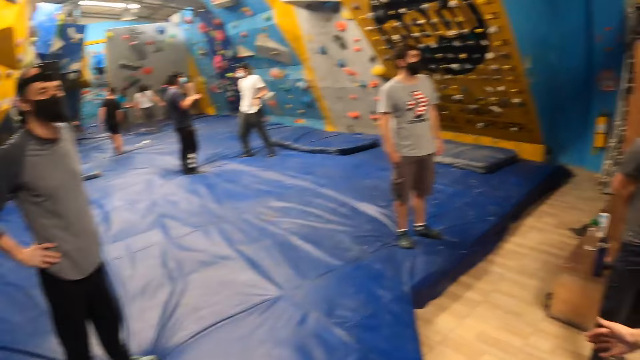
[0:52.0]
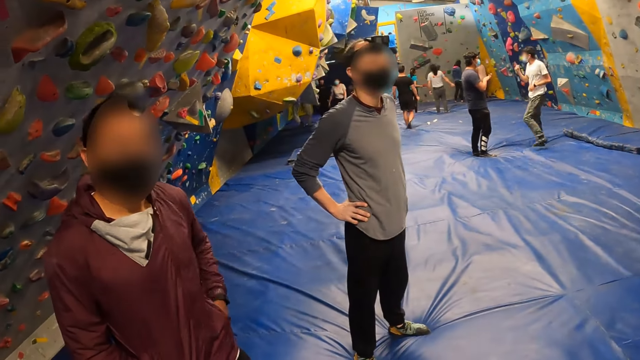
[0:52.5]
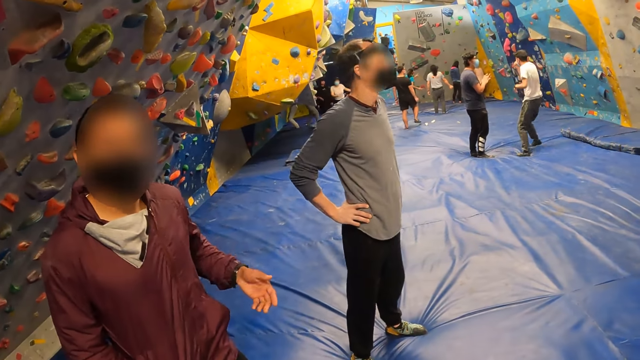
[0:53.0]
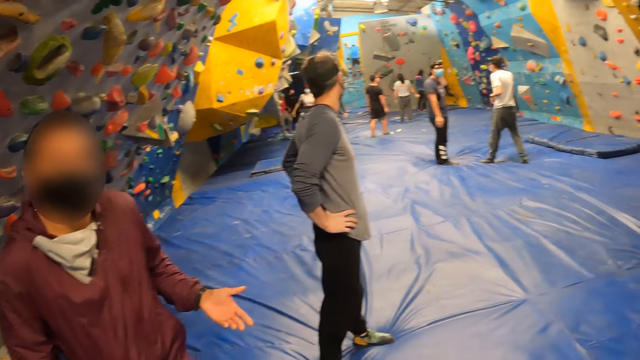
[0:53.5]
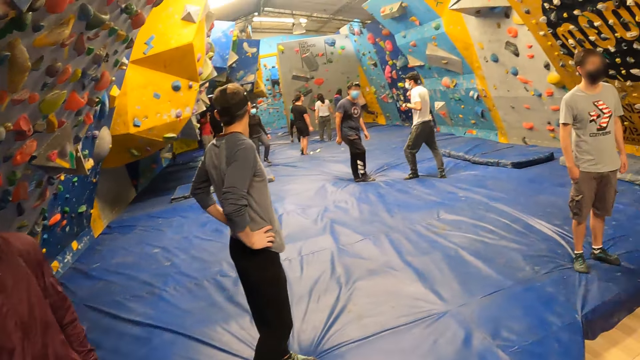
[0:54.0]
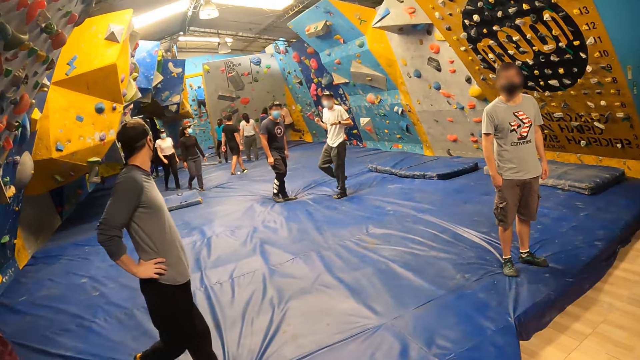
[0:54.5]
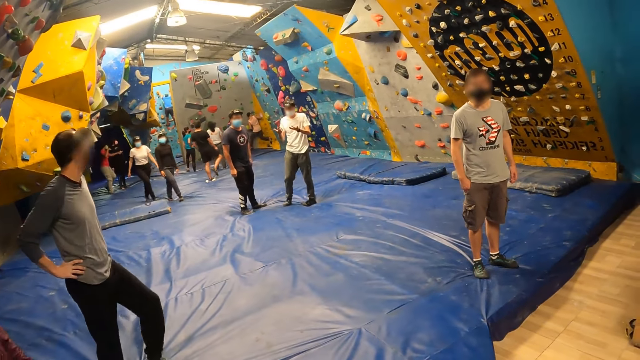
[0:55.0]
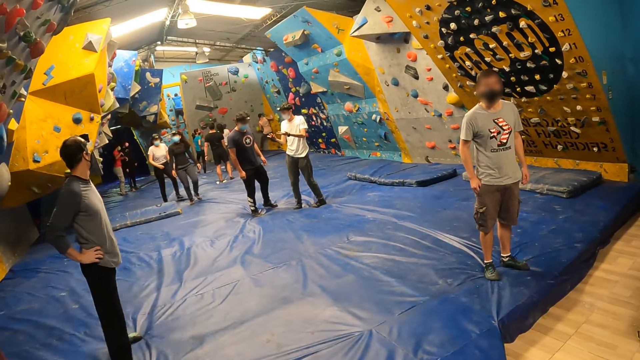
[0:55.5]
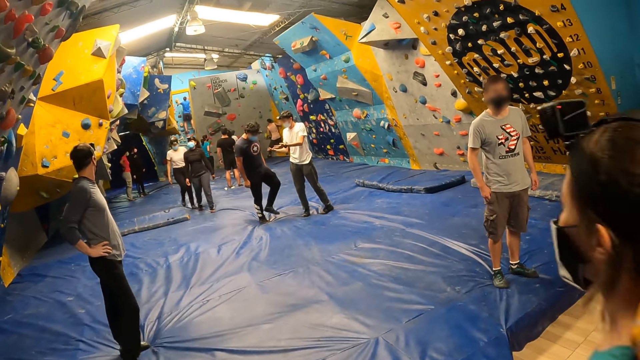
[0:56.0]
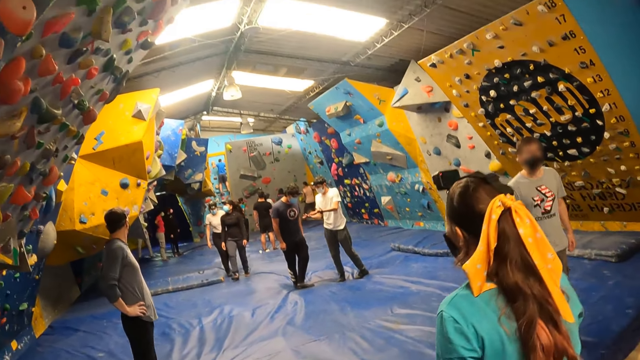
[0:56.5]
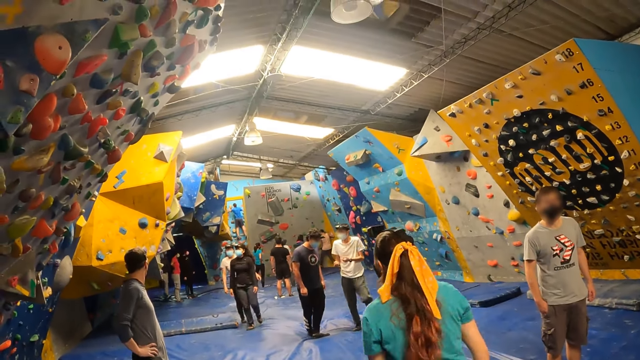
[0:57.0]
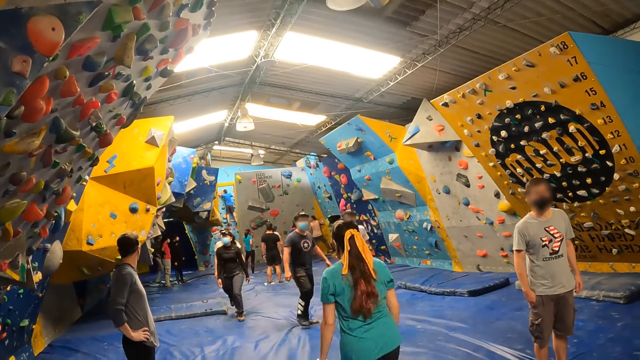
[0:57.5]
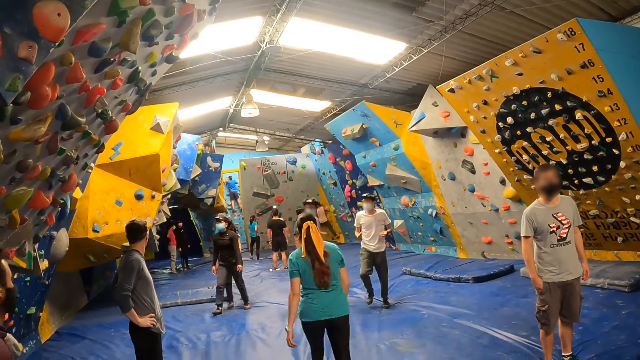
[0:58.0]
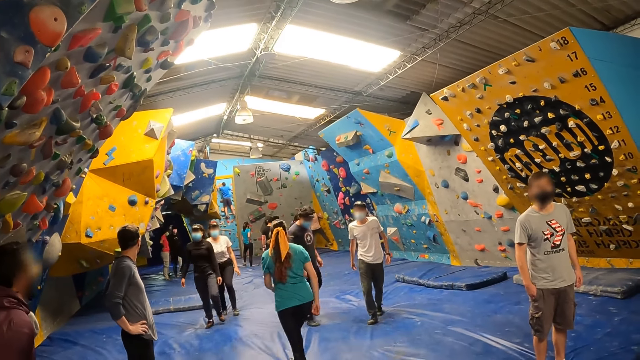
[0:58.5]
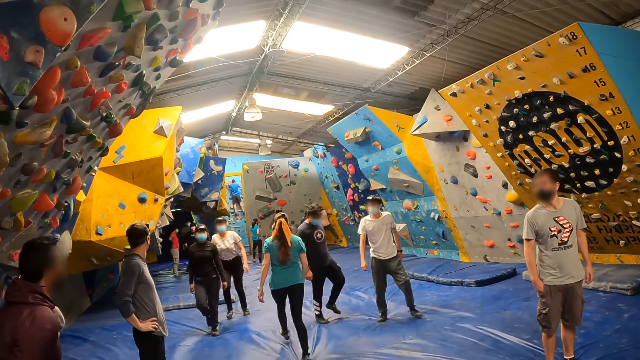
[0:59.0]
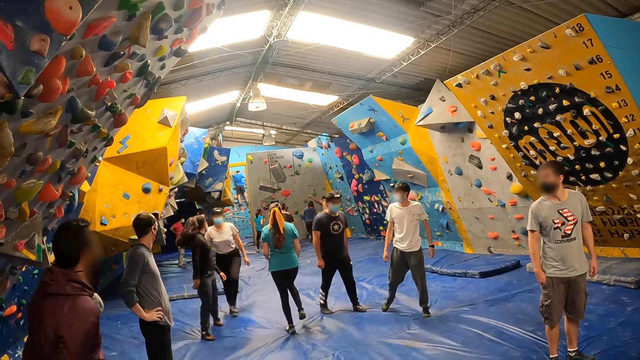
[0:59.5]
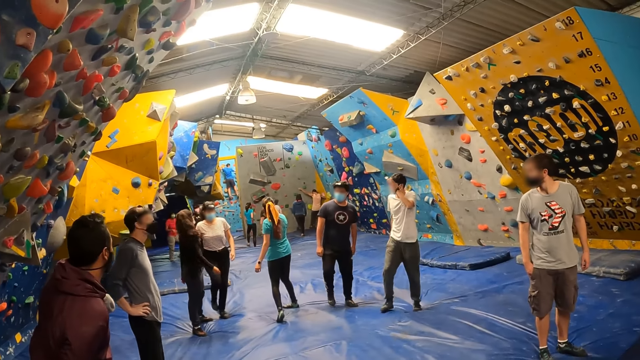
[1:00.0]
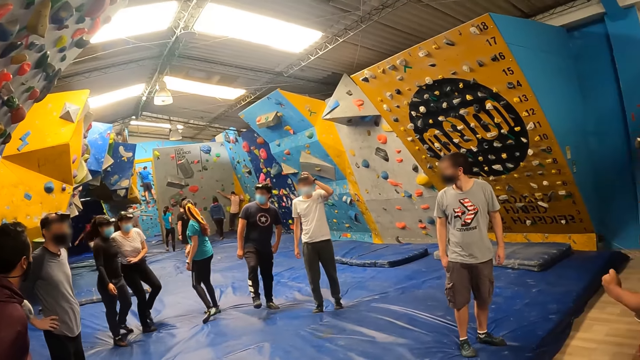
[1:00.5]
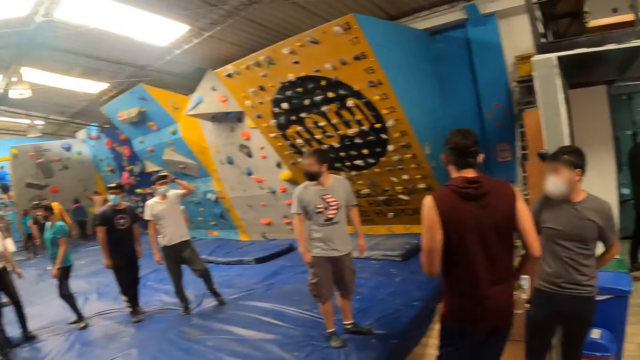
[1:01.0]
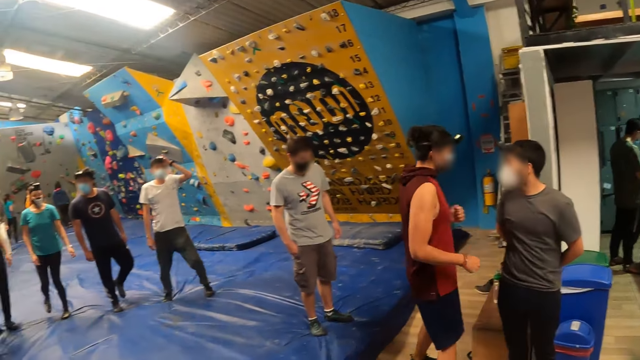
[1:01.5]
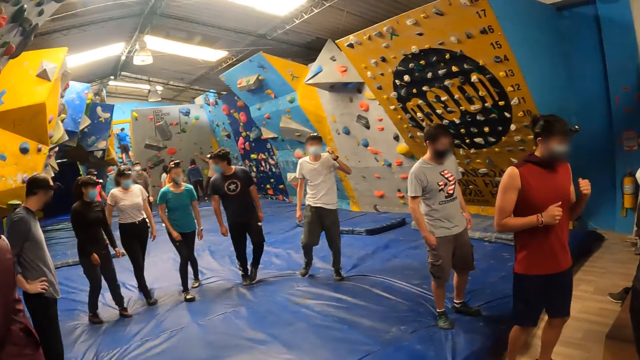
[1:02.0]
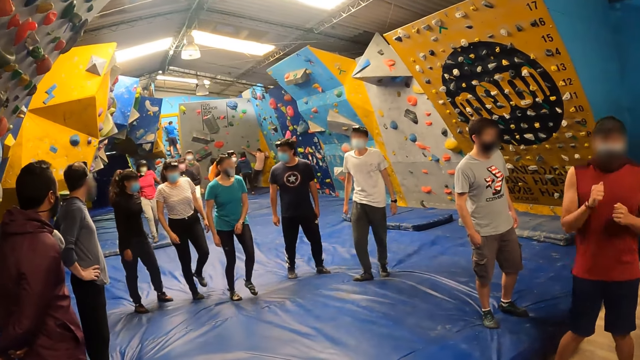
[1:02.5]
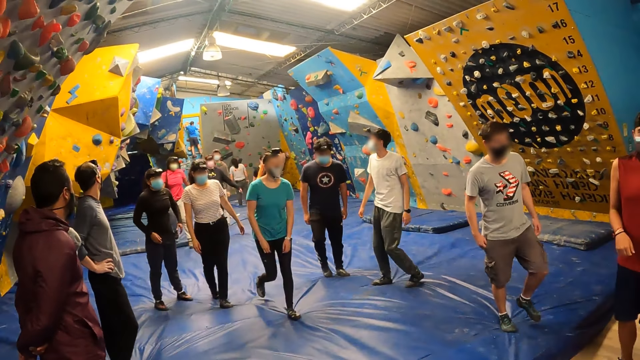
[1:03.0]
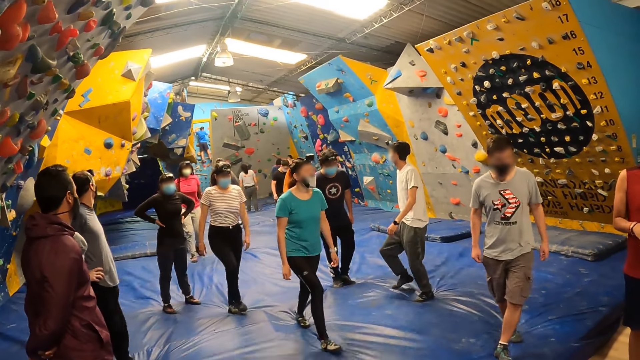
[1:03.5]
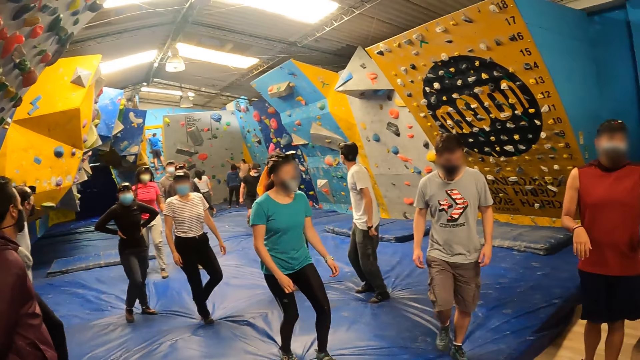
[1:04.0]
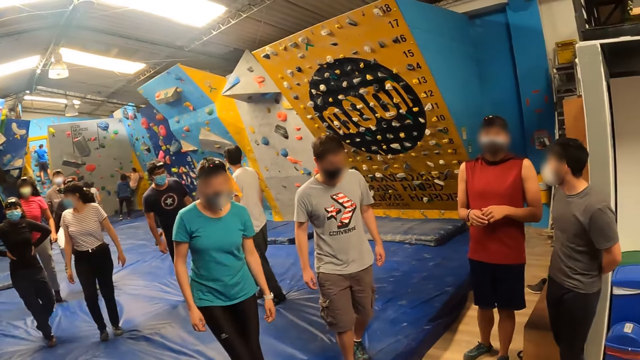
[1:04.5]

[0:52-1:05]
The woman converses with the camera wearer. The woman points with her hand. The camera wearer looks at a man. The man removes his hand from his pocket and gestures. The man interacted with the camera wearer. Another man looks behind. Another woman walks around. A third woman walks around. The first woman walks away from the camera wearer. The second woman looks behind. The first woman addresses a group at the other end of the gym. The camera wearer looks around. A man dances. The first woman walks towards the camera wearer. Another woman jogs. The third woman walks towards the camera wearer. A person jogs.

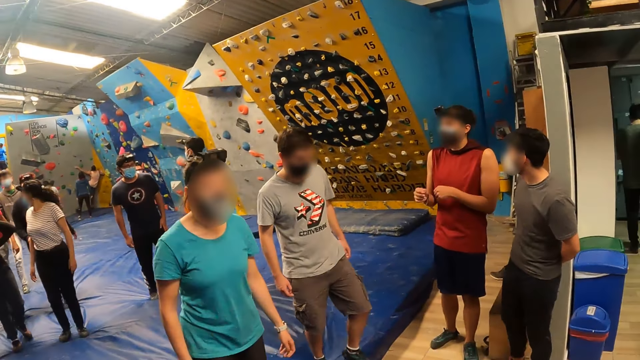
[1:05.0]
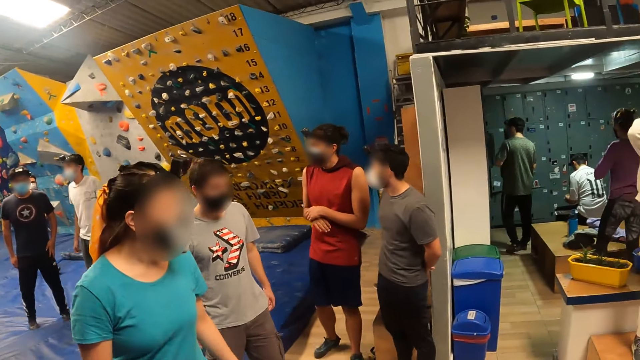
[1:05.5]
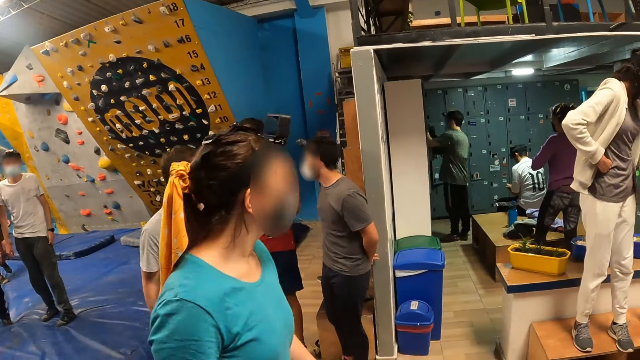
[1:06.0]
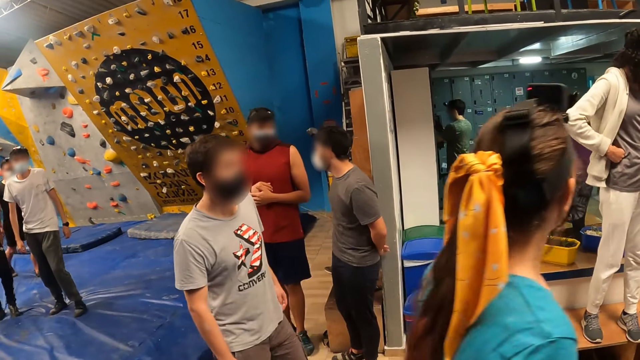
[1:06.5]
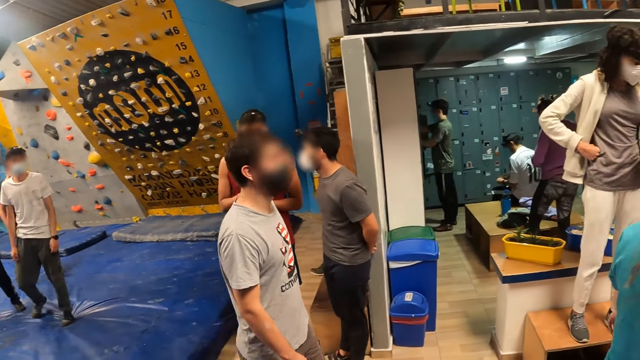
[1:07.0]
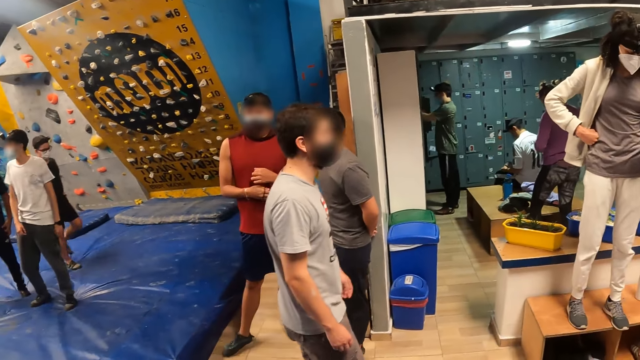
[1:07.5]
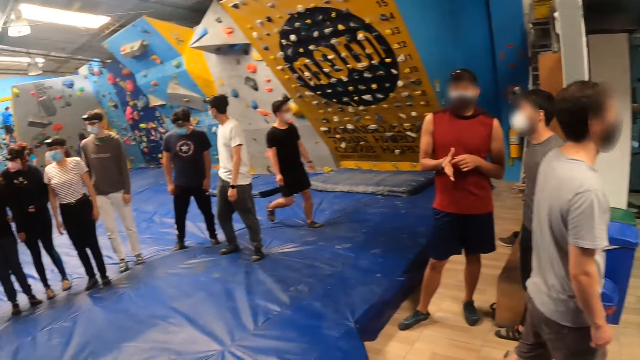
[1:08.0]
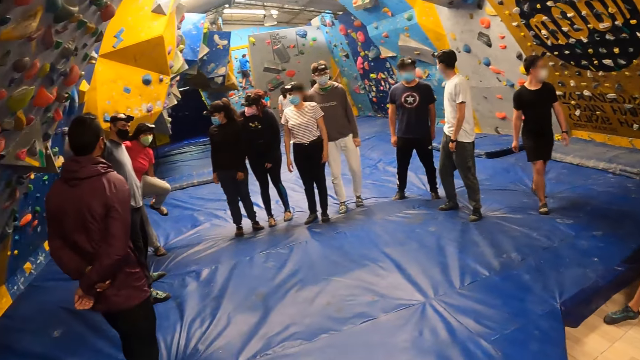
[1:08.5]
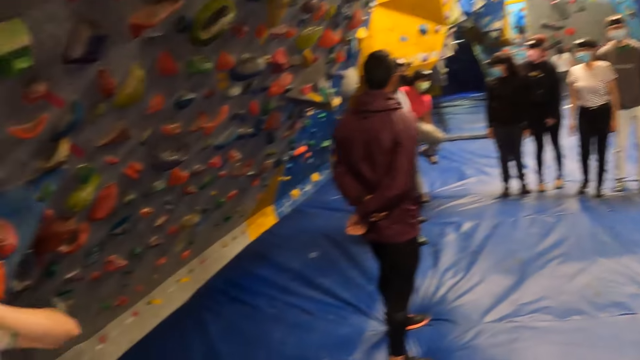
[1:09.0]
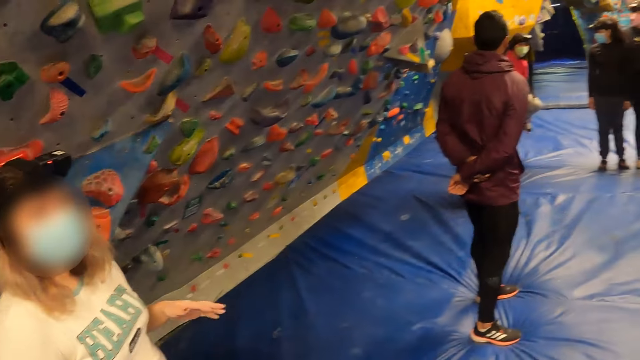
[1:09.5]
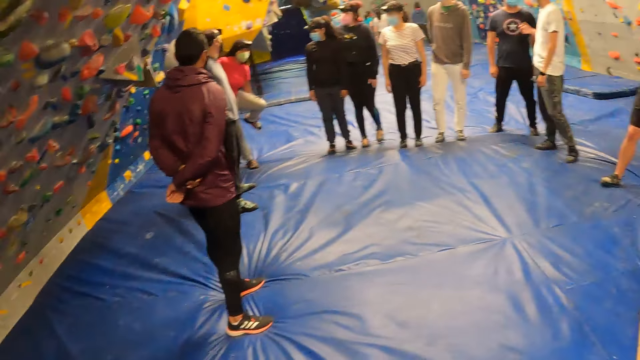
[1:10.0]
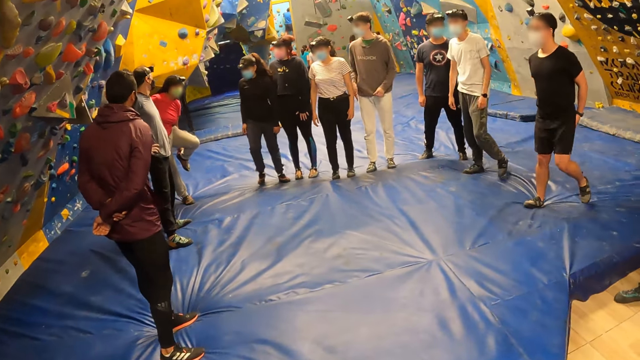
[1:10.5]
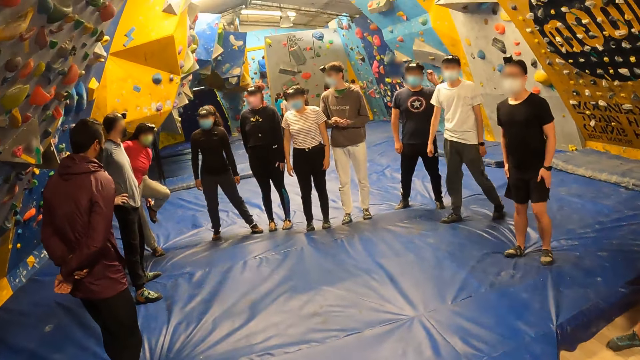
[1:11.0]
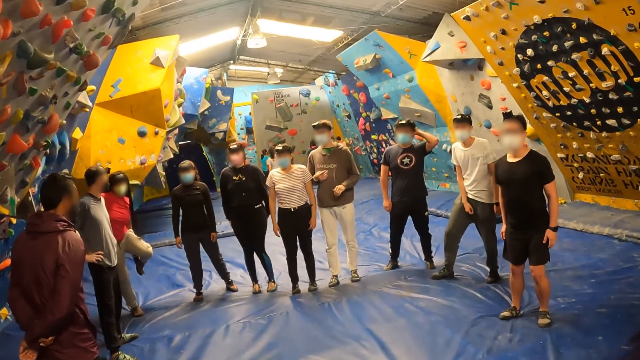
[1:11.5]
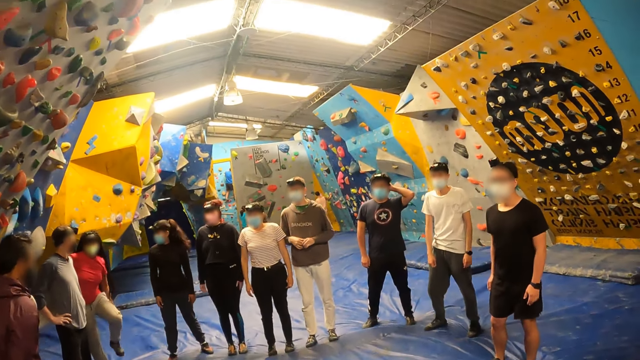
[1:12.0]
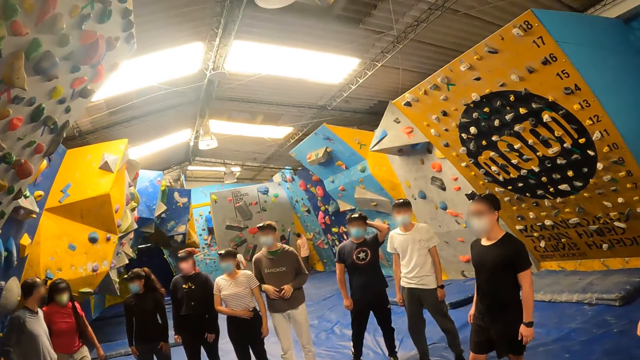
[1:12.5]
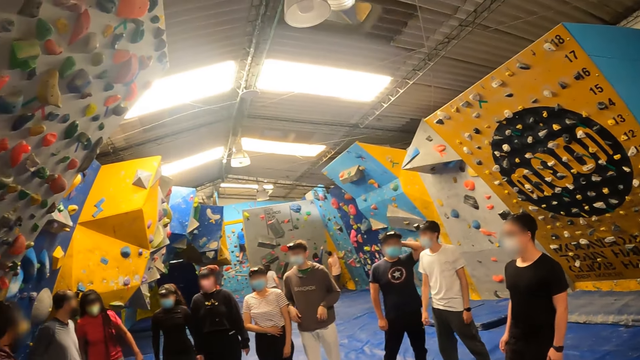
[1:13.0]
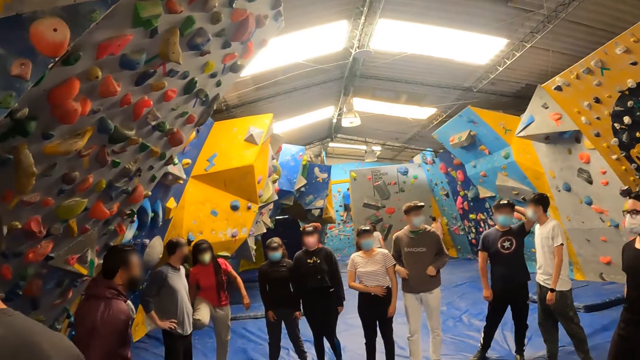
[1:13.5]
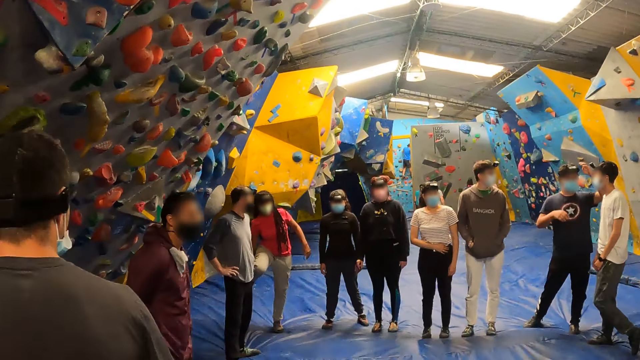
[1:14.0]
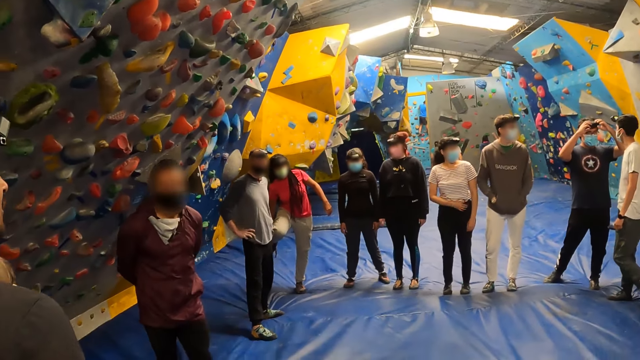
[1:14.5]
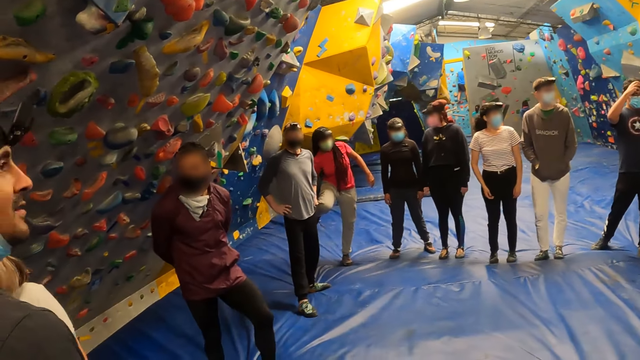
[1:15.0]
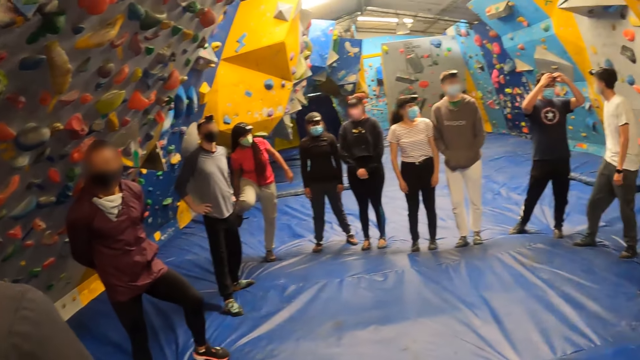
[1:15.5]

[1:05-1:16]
The camera wearer looks around. A woman converses with the camera wearer. The camera wearer, alongside people in the gym, circles around the gym instructor.
